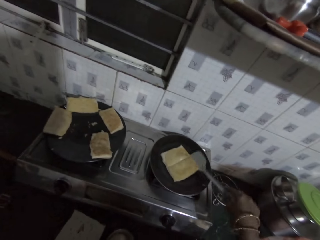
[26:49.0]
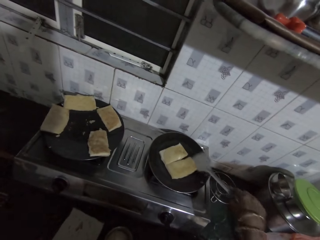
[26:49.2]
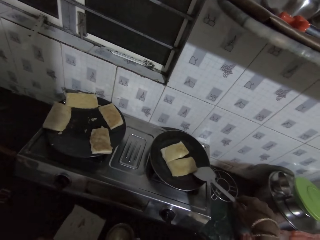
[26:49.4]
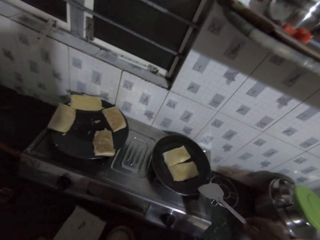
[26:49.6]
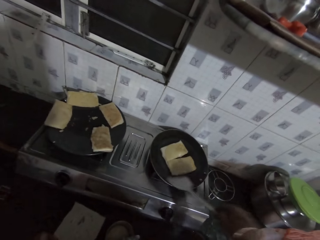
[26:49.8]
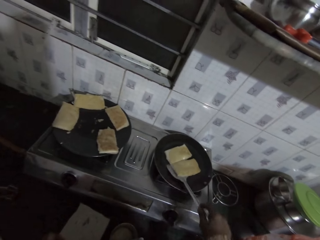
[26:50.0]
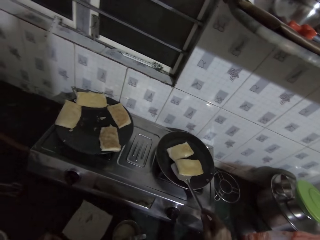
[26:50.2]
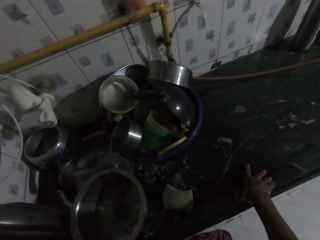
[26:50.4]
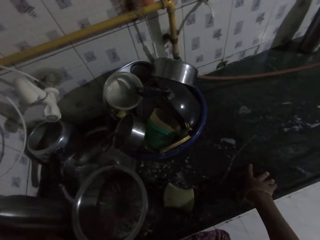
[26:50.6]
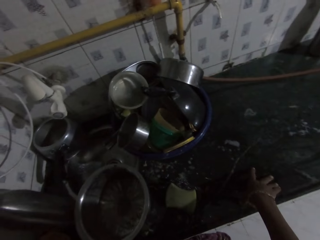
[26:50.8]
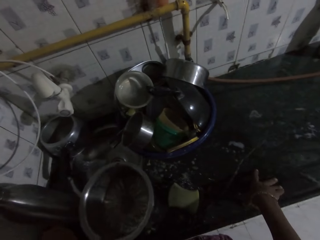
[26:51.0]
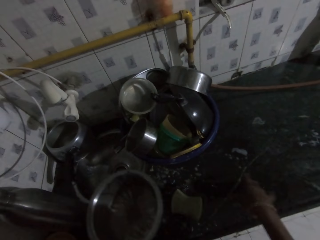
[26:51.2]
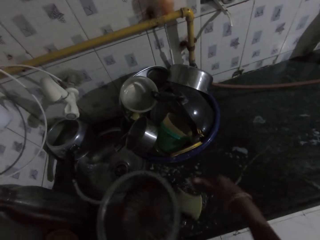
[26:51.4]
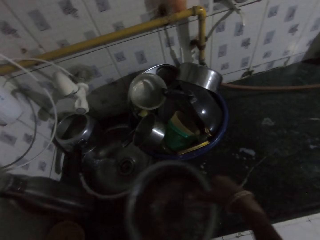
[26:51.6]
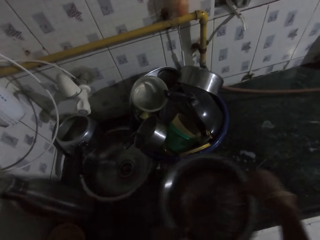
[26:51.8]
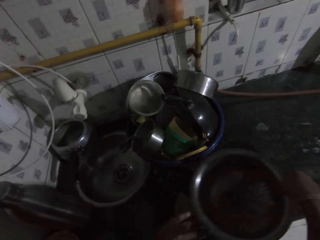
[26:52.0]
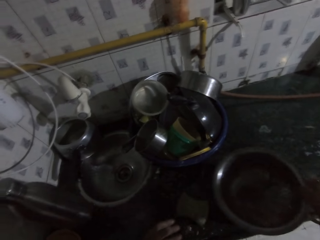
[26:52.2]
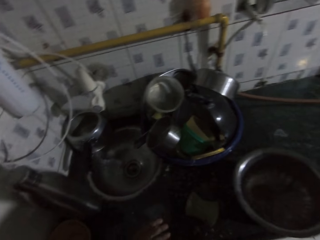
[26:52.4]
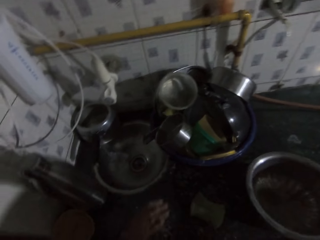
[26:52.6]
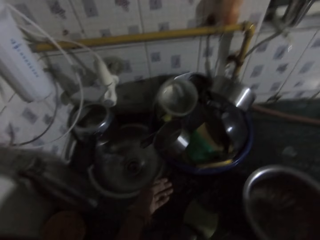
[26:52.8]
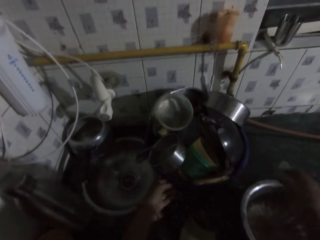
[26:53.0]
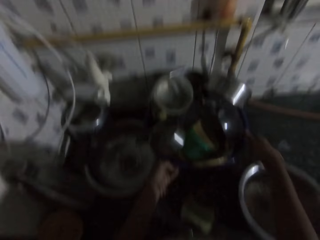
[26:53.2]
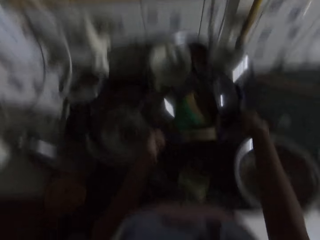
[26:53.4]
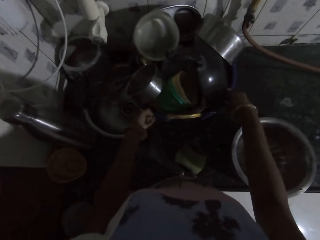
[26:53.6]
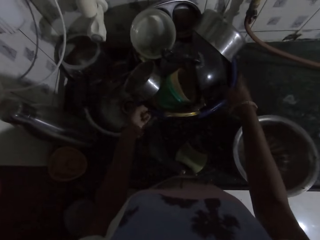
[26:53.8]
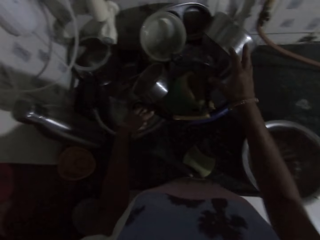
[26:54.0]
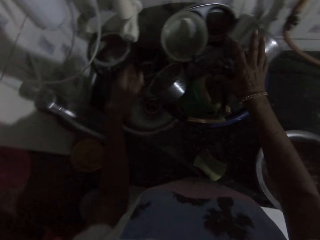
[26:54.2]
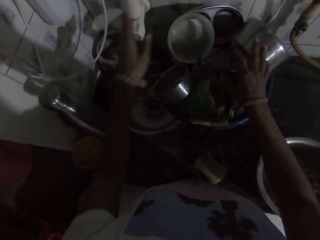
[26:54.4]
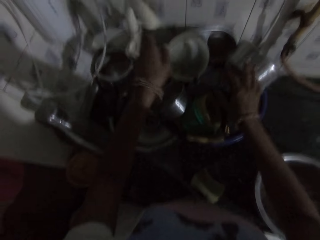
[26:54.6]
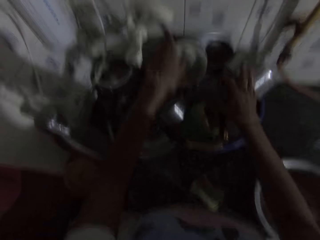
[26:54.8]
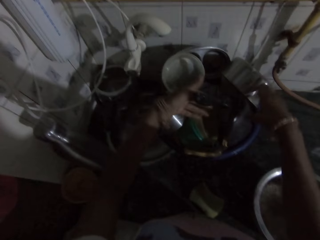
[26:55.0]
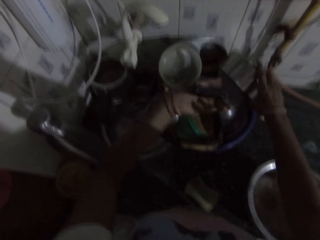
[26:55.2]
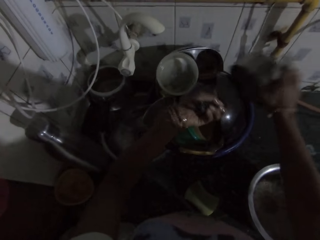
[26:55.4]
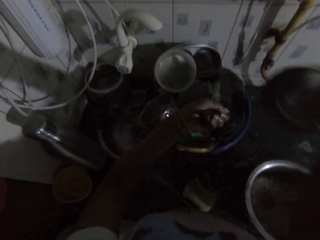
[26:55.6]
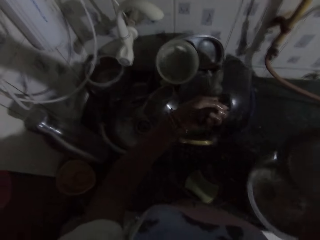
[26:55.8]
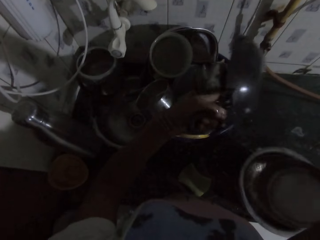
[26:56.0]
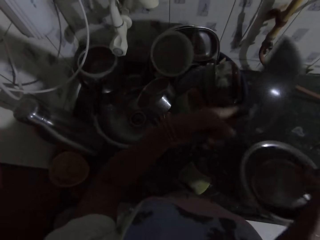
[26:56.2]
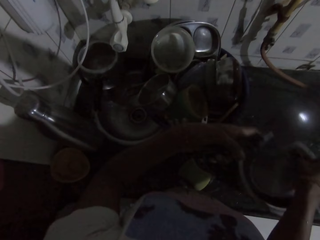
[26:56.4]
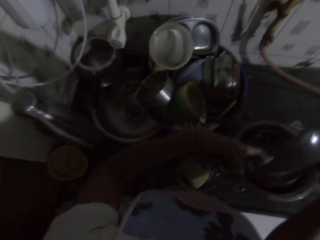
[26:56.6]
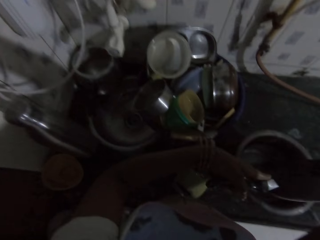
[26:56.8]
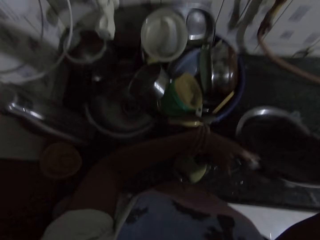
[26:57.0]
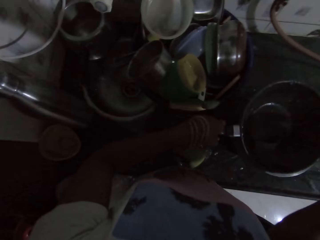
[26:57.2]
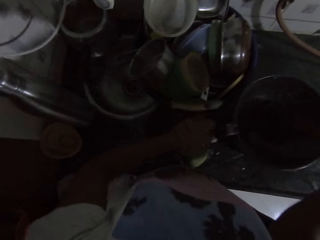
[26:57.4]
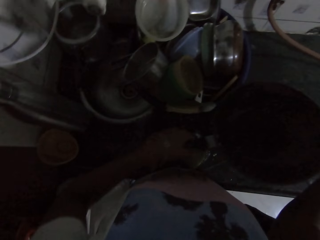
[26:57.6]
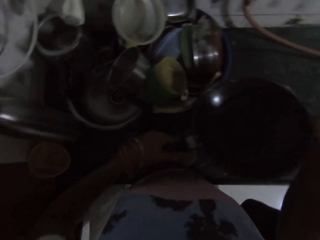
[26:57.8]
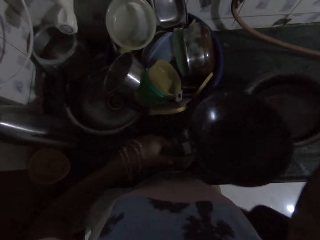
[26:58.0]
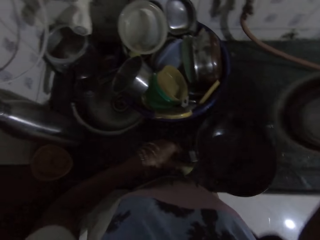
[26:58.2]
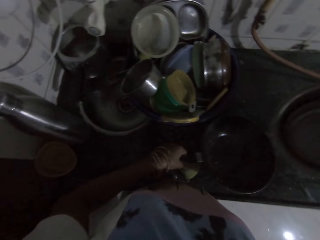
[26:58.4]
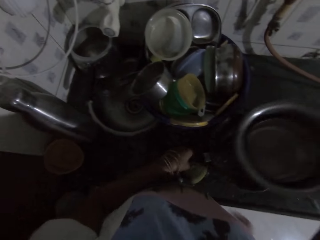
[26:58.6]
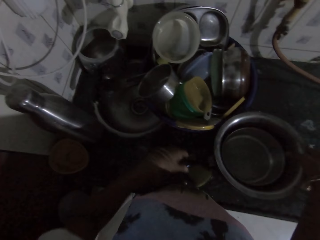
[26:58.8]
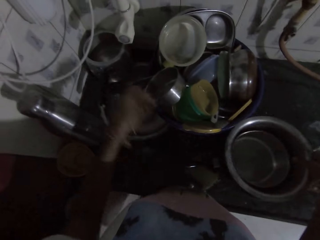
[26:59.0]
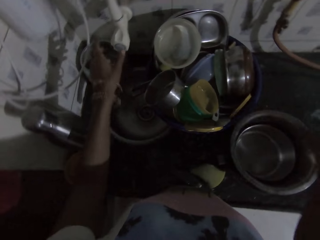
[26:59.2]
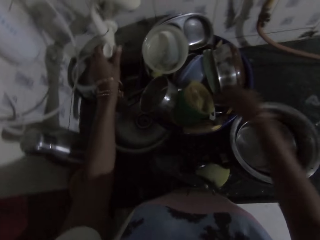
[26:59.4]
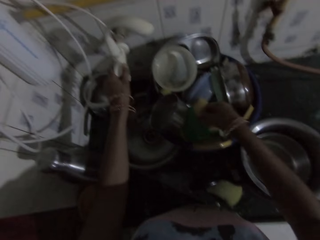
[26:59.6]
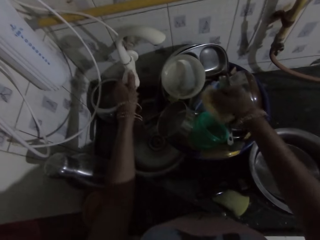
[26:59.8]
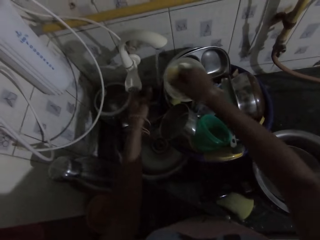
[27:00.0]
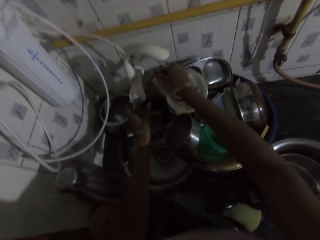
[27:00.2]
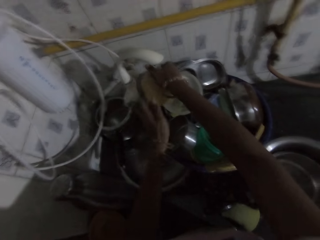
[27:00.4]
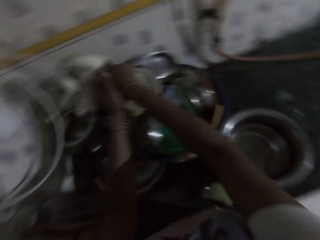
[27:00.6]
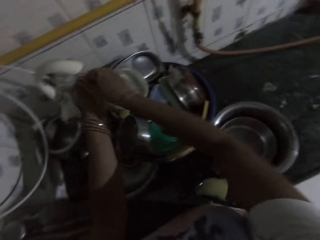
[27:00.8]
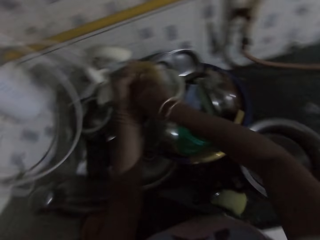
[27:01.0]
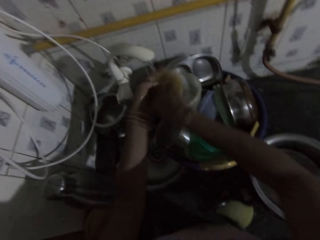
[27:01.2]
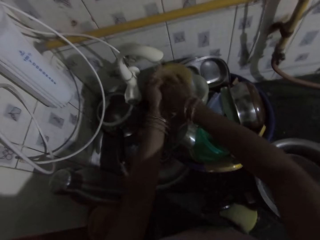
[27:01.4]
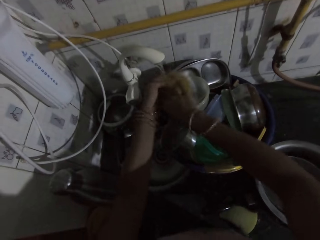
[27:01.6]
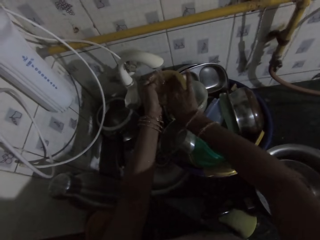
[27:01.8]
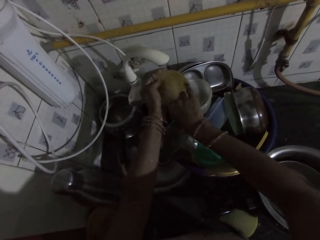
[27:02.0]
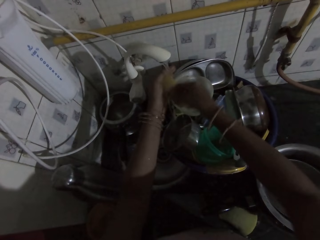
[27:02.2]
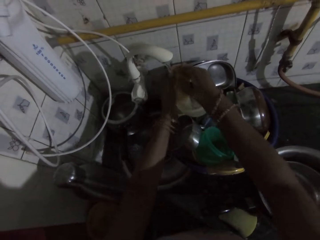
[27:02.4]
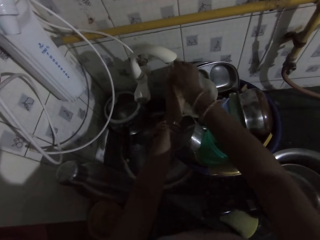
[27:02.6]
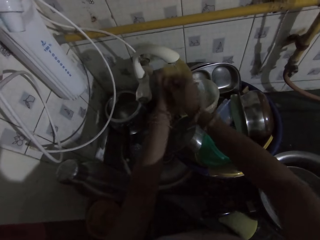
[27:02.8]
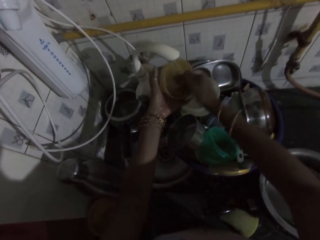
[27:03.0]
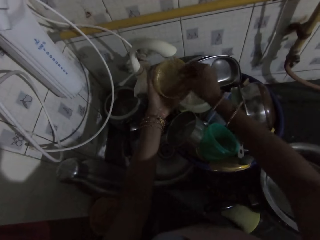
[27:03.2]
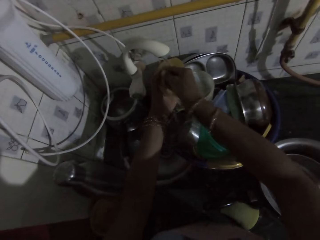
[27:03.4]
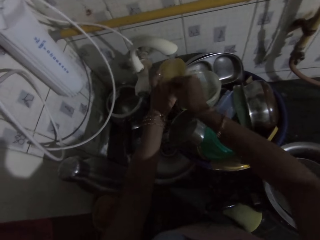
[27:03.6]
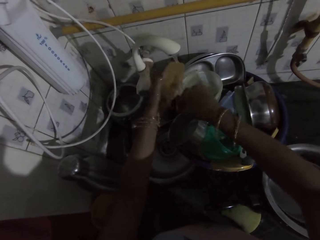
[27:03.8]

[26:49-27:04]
The camera wearer moves around. She picks up a bowl from the kitchenette with her left hand. She passes the bowl to her right hand. She drops the bowl on the kitchenette with her right hand. She adjusts the container of cooking utensils on the kitchenette with her hands. She pulls a basin. She adjusts a tap with her left hand. She picks up a pot from the container with her right hand and picks up a frying pan from the container with her left hand. She drops the pot on the bowl with her right hand. She drops the frying pan on the bowl with her left hand. She picks up the bowl from the kitchenette with her right hand. She places the cooking pot on the pan. She places the frying pan in her left hand on the kitchenette. She drops the plate on the frying pan with her right hand. She opens the tap with her left hand. She picks up the plastic plate from the container with her right hand. She rinses the plastic plate with her hands on the tap.

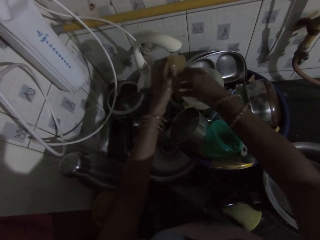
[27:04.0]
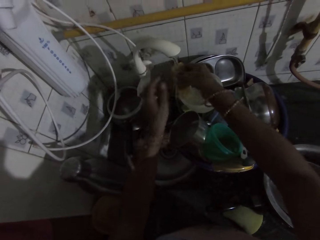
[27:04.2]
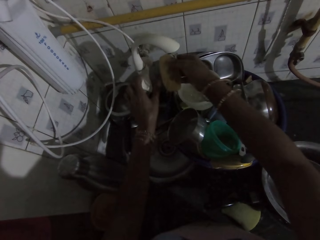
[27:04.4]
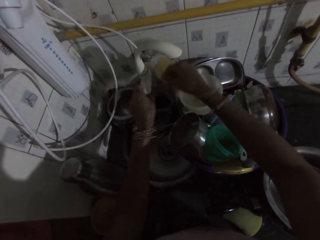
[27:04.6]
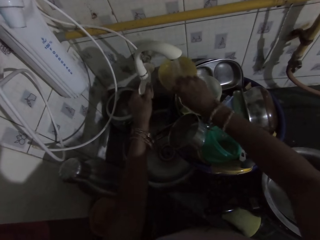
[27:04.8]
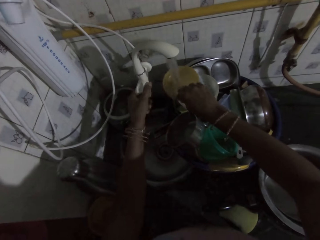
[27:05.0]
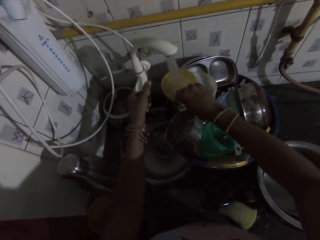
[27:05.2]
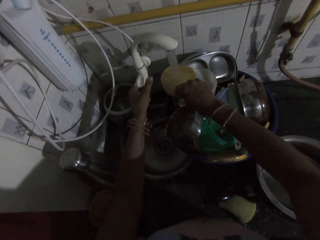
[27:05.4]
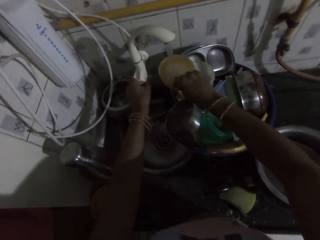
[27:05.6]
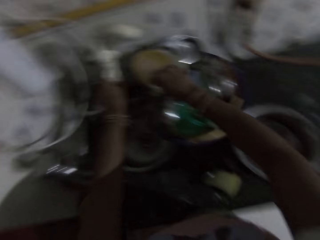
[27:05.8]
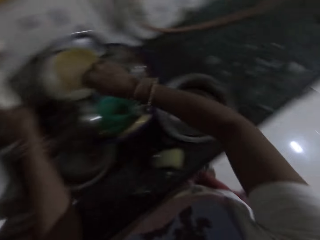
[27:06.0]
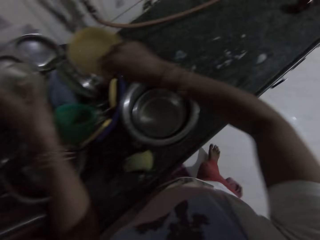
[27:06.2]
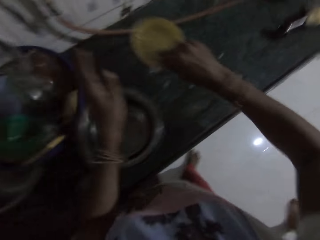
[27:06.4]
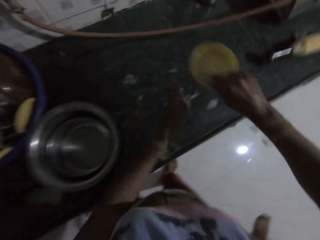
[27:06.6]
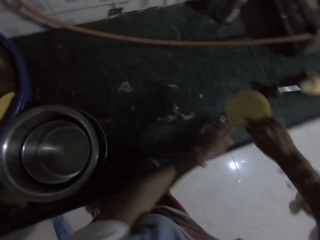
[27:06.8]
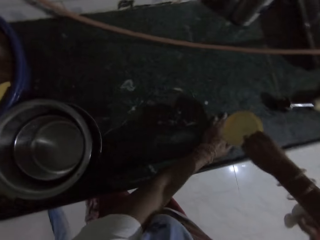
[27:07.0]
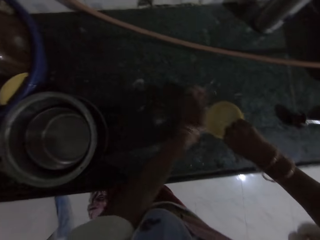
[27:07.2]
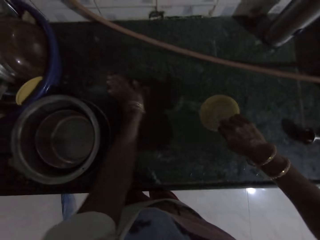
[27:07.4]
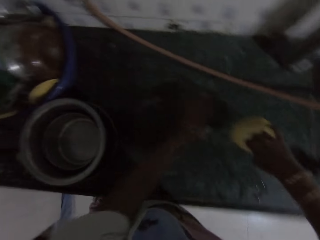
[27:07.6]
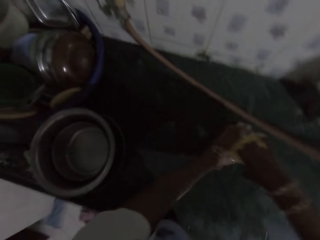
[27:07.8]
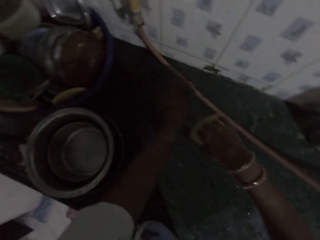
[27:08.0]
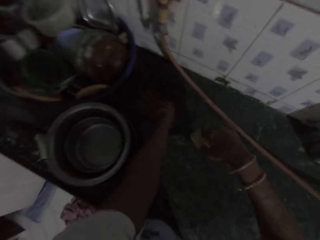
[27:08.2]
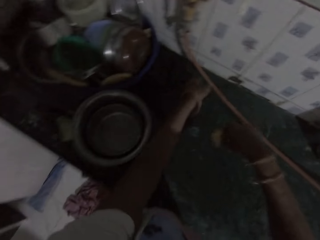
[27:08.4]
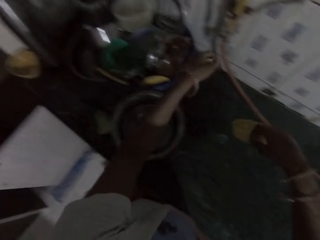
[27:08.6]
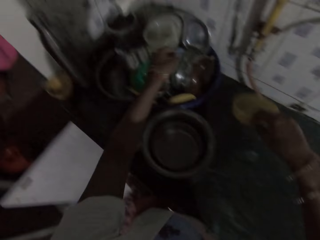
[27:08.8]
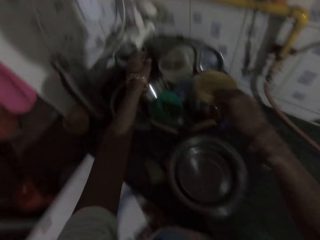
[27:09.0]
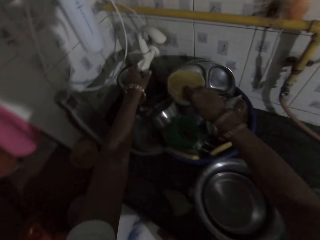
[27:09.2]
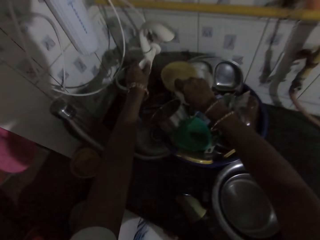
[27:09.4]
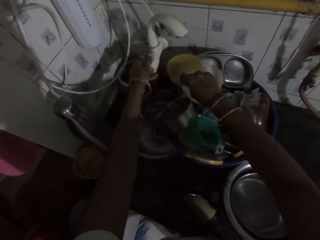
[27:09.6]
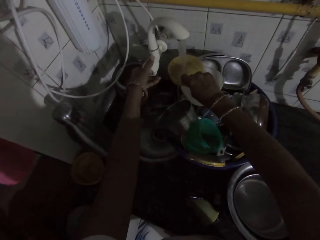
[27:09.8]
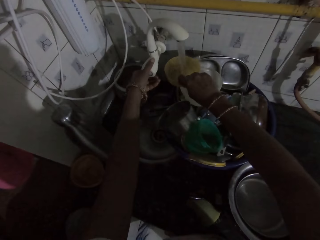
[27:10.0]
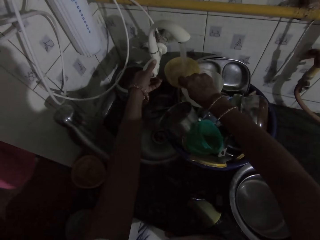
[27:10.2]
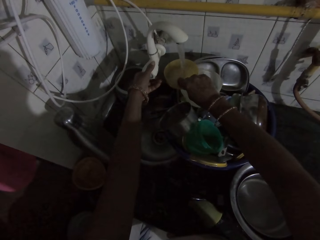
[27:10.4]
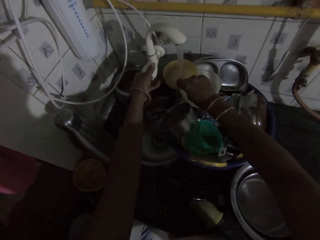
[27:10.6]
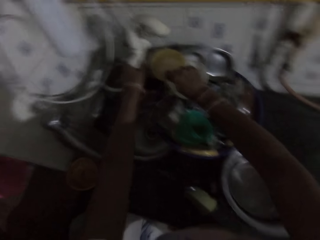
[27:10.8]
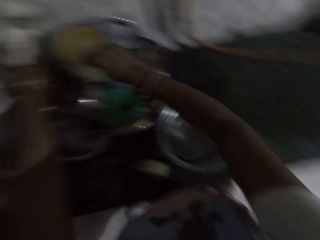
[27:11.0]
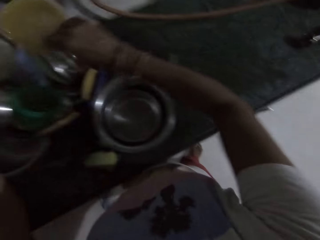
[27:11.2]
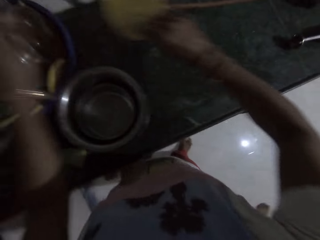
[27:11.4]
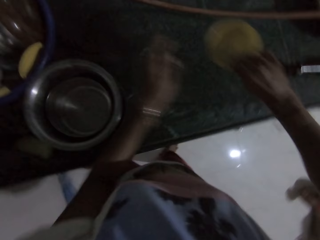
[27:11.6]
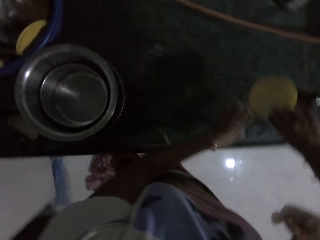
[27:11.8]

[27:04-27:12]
The camera wearer switches on the tap with her left hand. She takes water with the plastic plate in her right hand from the tap. She closes the tap. She places the small dish down. She rubs the surface of the kitchenette with her left hand. She pours the water from the plastic plate in her right hand on the kitchenette. She switches on the tap with her left hand. She takes water with the plastic plate in her right hand from the tap. She closes the tap.
